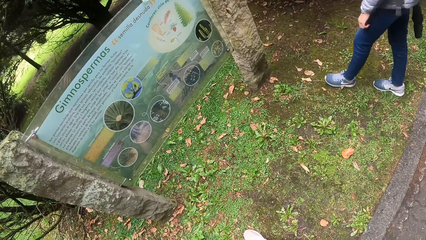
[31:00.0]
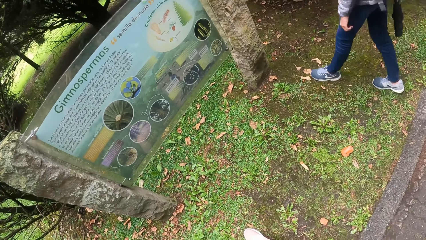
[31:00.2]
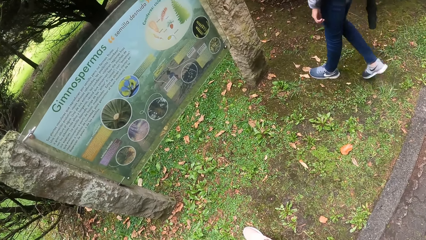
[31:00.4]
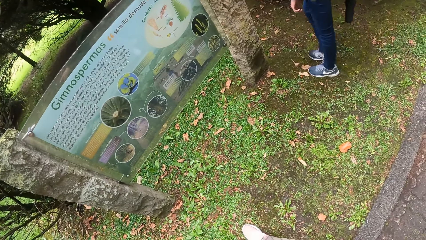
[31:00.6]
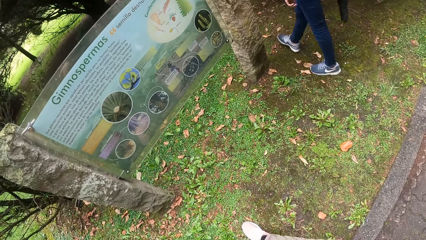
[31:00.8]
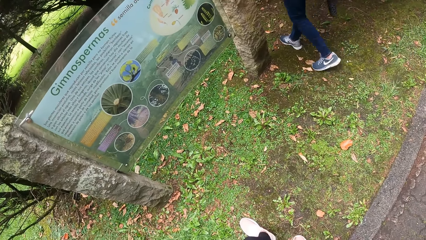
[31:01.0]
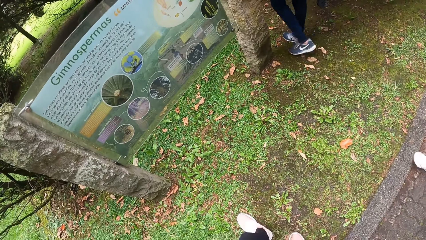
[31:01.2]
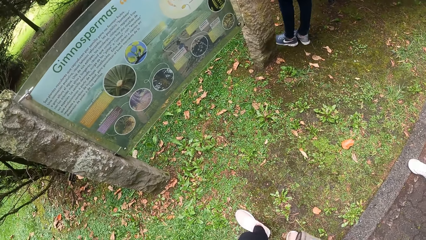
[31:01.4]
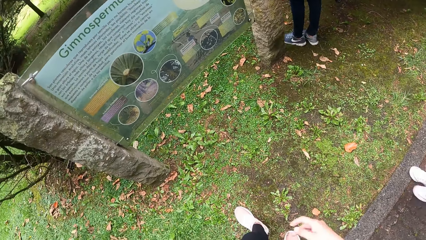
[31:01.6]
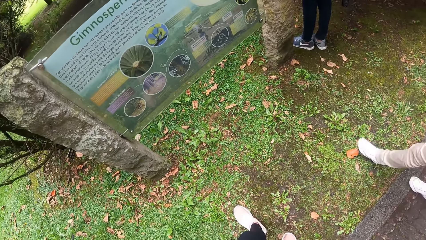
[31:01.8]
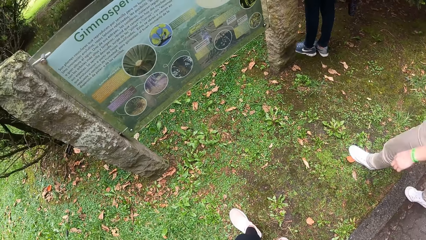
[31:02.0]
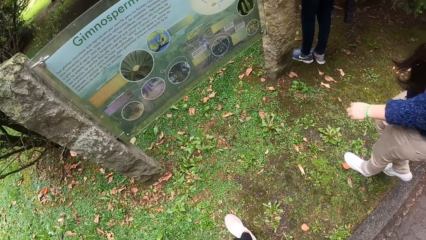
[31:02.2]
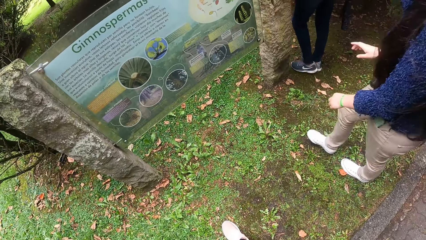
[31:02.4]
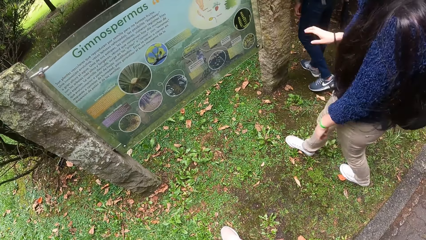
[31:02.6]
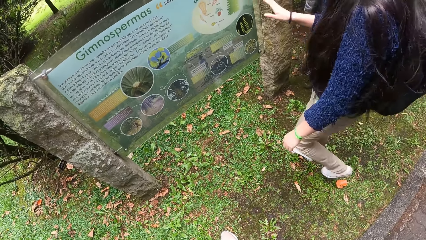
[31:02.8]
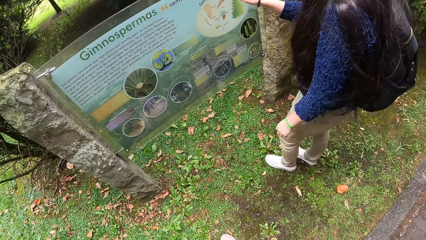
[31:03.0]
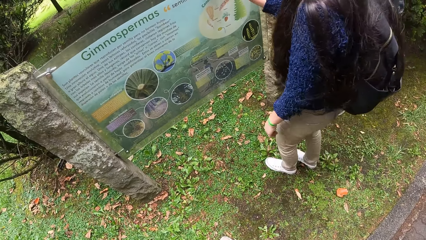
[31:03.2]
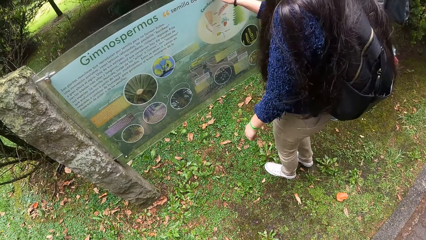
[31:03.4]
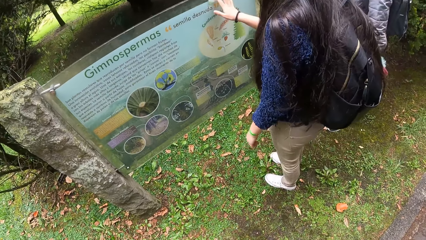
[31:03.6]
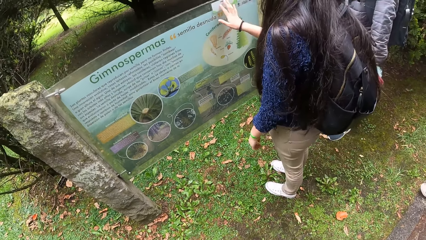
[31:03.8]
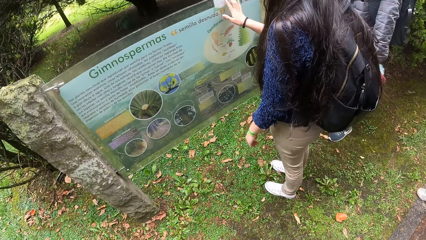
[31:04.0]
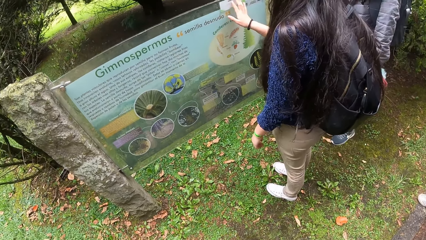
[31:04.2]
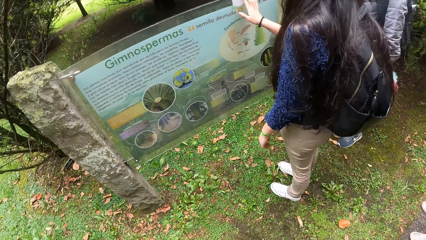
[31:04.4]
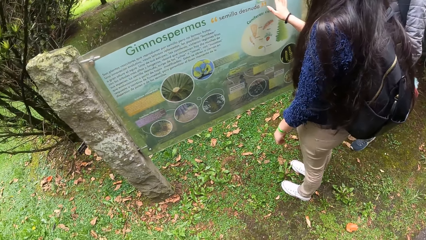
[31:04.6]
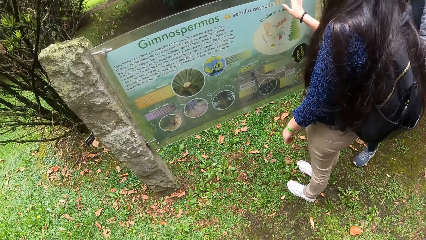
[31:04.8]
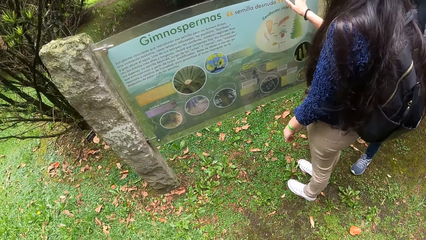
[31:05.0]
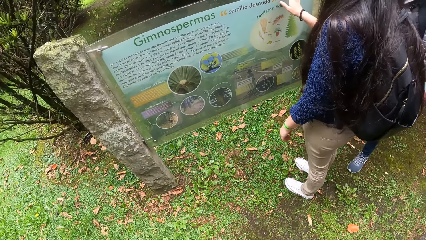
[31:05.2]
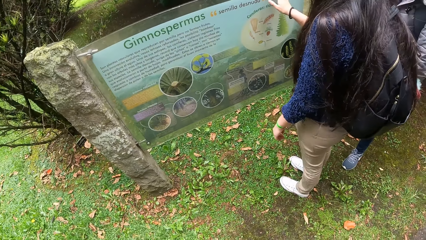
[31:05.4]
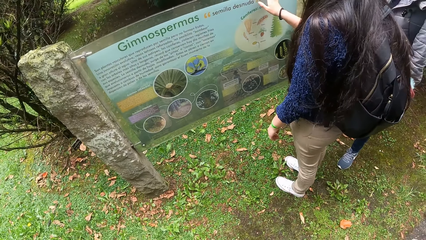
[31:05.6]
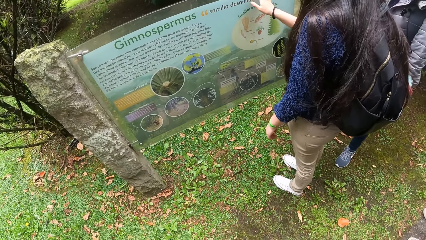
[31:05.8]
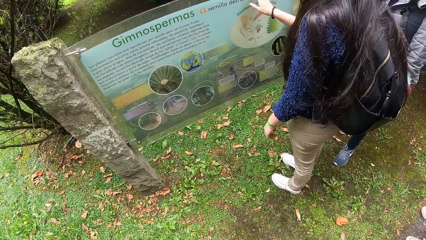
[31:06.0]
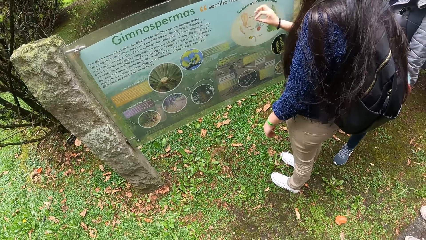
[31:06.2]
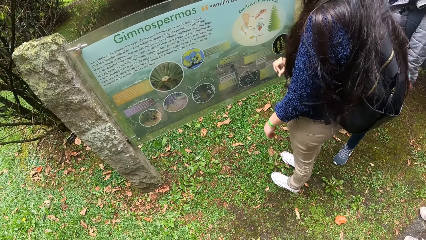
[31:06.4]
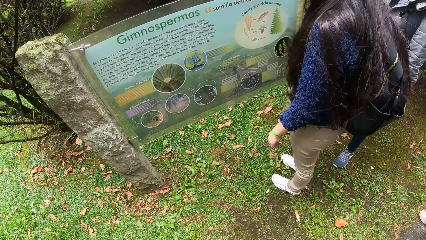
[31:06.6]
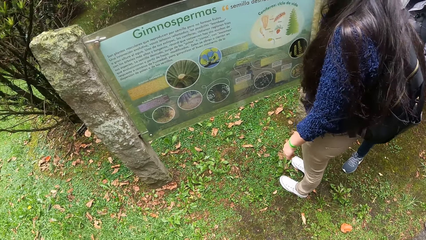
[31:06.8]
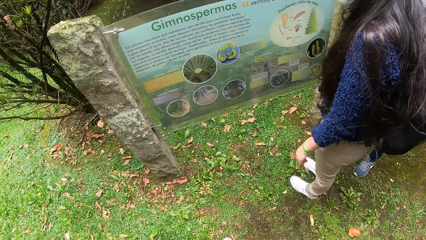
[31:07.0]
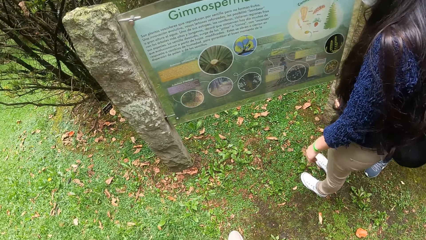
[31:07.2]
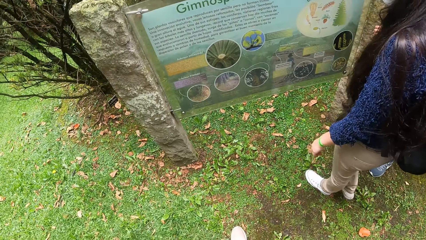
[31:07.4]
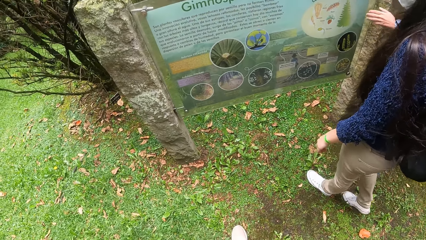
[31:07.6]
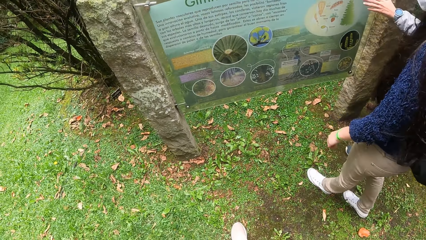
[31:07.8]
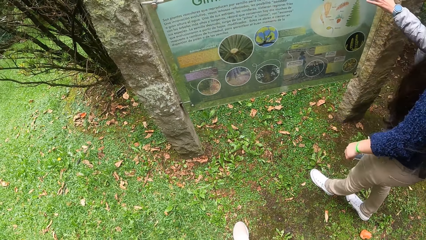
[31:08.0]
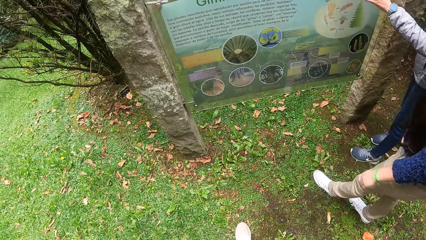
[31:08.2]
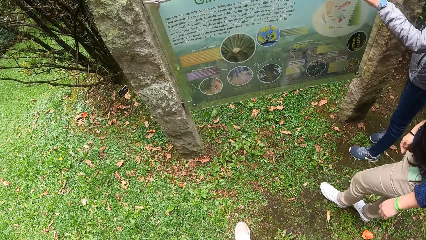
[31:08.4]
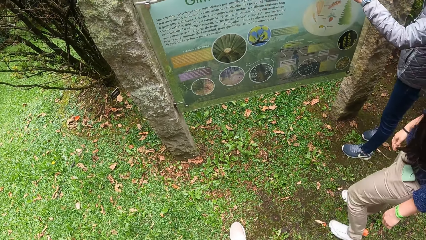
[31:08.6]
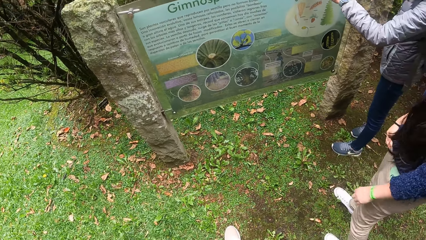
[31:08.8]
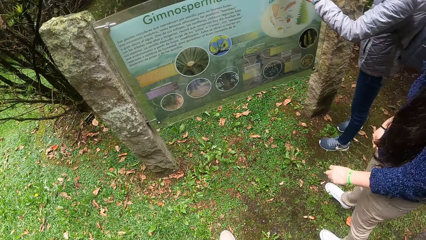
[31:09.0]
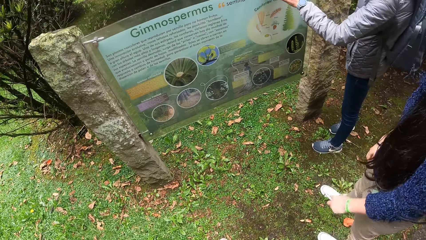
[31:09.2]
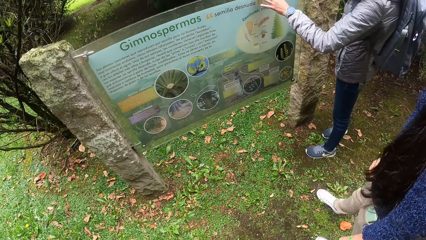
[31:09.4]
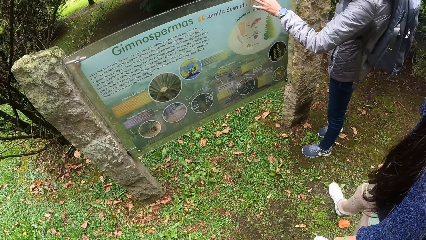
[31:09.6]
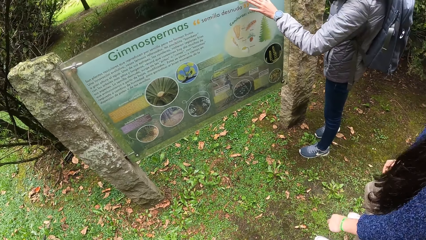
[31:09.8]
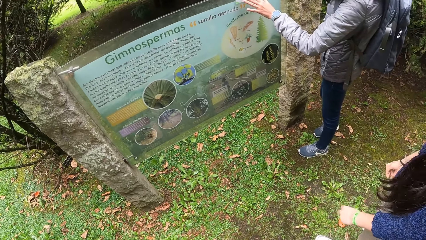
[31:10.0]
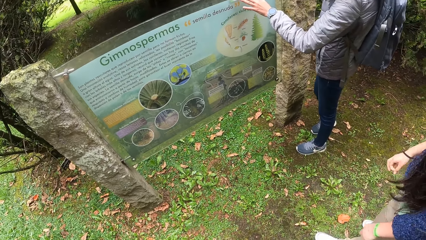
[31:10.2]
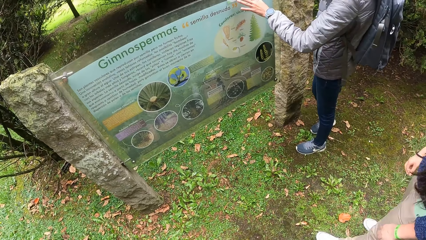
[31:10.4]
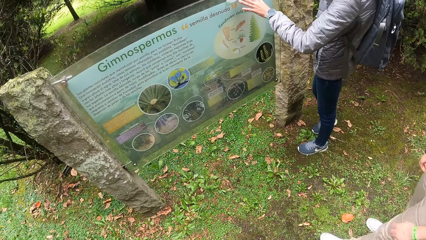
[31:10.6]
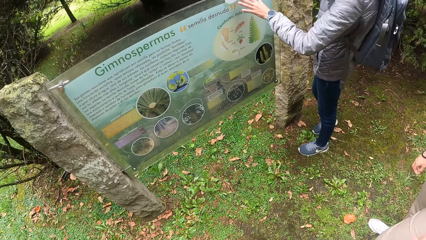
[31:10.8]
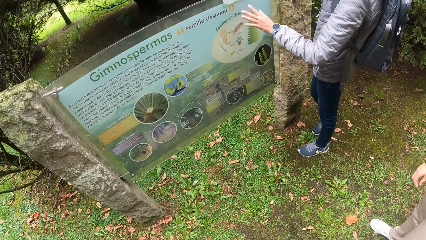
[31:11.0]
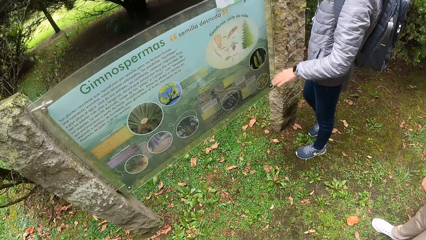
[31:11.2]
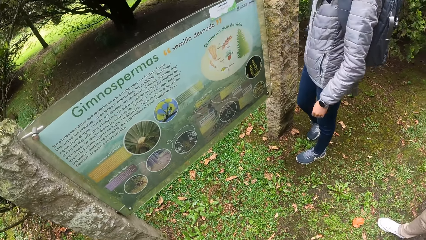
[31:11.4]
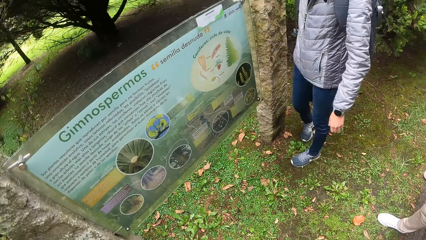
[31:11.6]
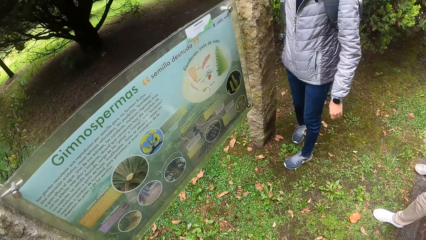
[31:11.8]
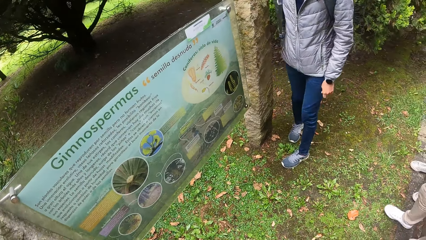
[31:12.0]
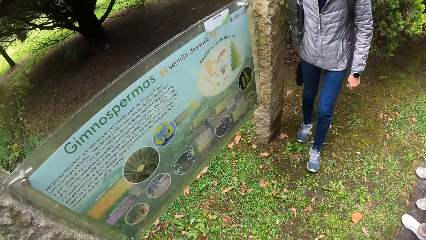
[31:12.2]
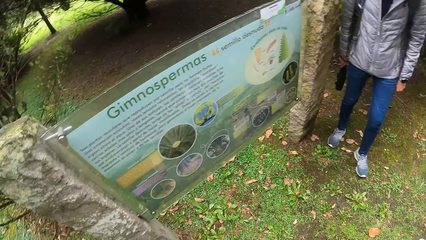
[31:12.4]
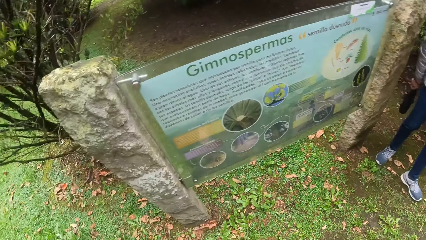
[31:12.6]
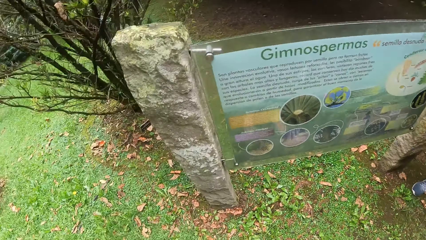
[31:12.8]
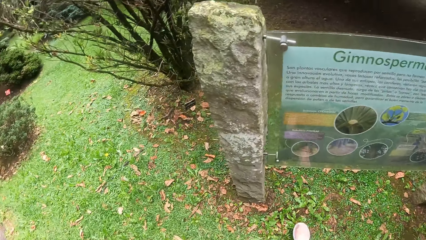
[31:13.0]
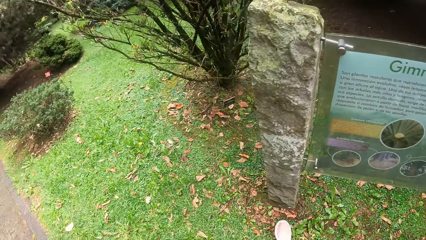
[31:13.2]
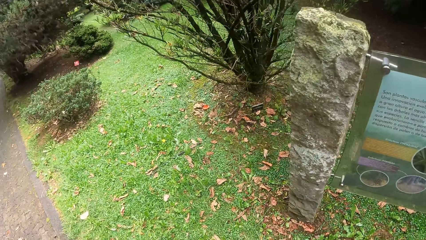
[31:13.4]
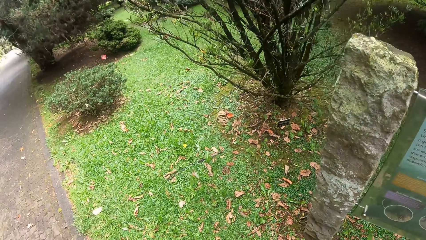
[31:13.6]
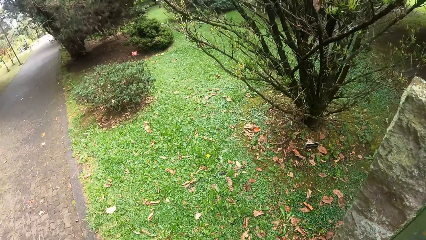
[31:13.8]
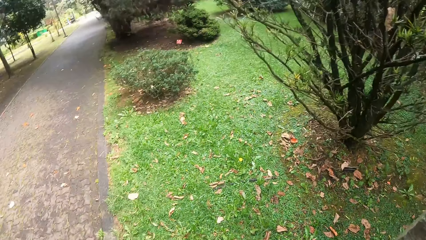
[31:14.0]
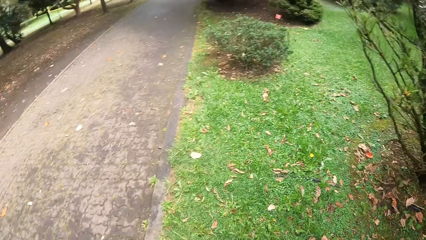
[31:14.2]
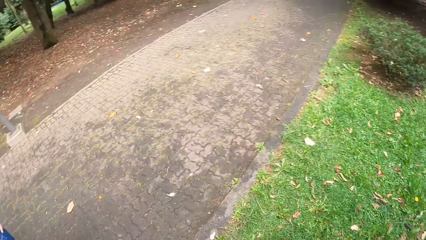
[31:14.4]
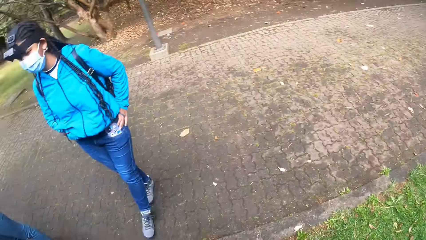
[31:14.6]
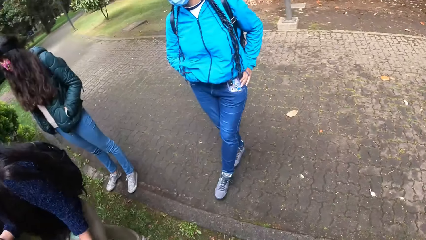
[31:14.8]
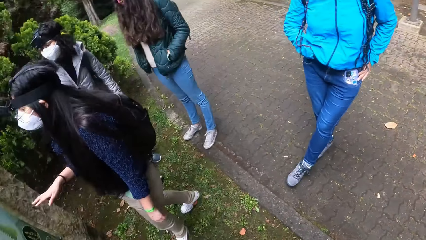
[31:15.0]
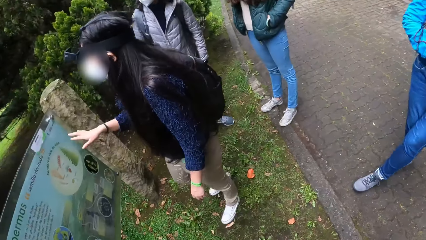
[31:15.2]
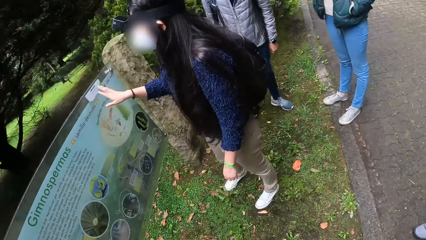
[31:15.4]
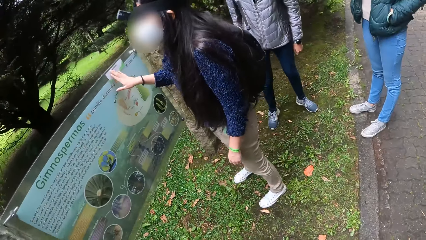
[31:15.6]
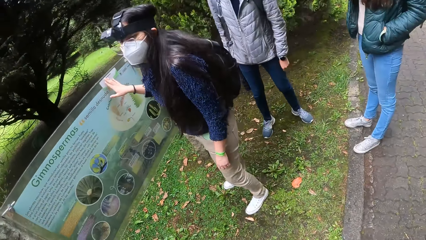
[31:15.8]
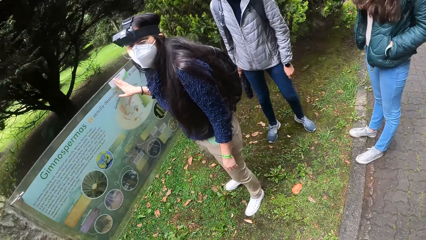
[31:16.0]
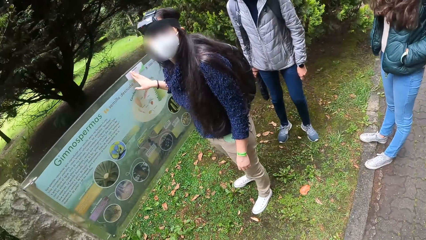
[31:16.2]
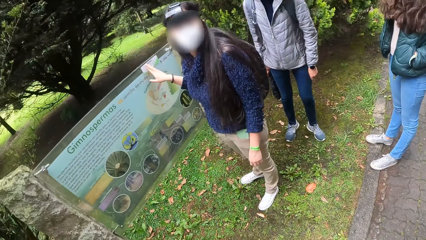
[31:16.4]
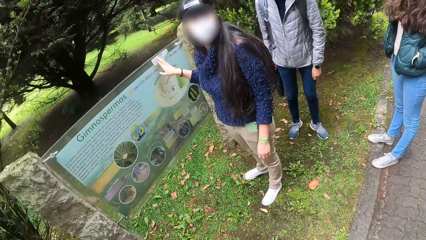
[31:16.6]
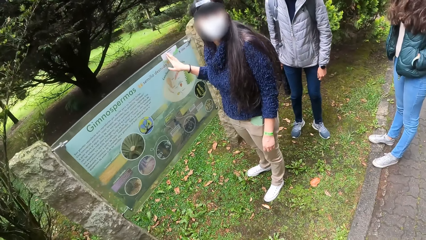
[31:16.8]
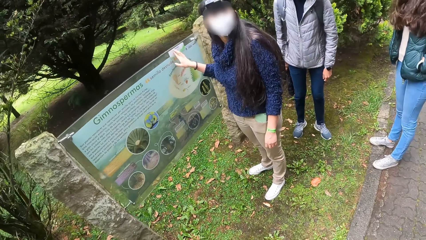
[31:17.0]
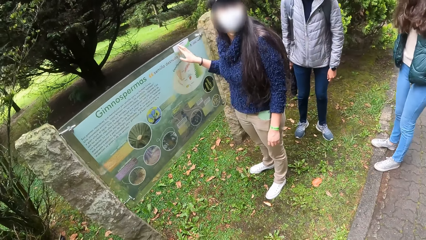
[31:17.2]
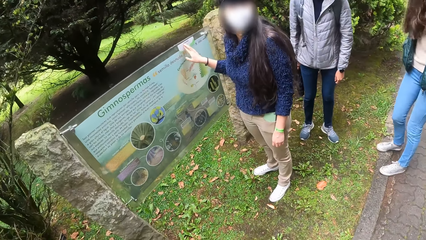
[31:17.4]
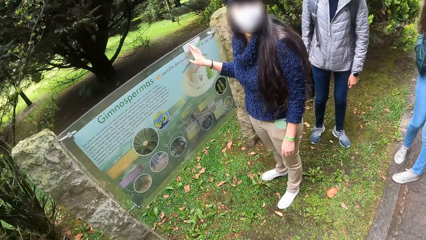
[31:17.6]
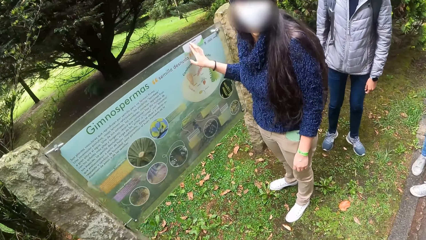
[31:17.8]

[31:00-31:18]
A woman touches a board with her right hand. Another woman touches the board with her right hand. The camera wearer looks around. The first woman touches the board with her right hand.
